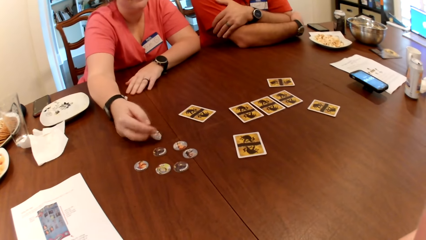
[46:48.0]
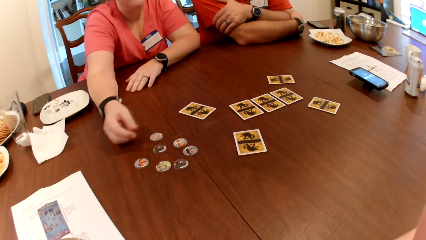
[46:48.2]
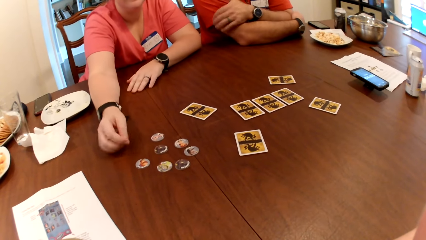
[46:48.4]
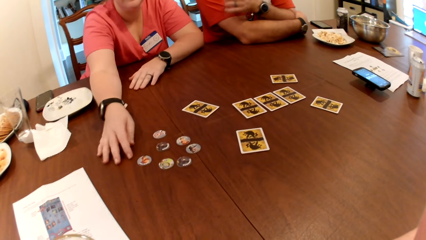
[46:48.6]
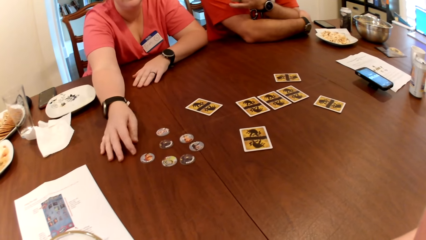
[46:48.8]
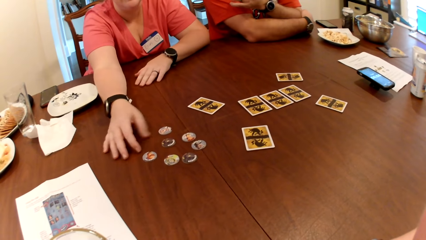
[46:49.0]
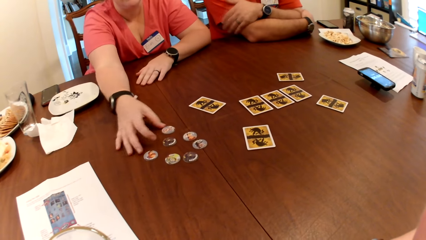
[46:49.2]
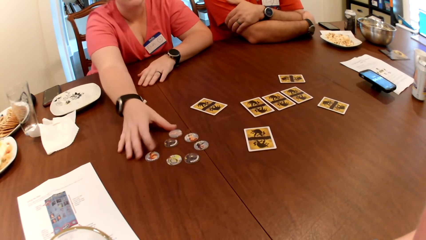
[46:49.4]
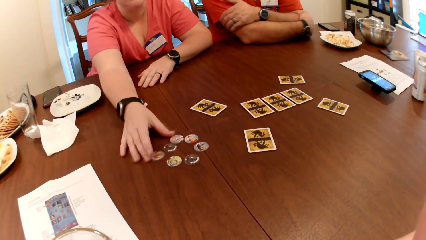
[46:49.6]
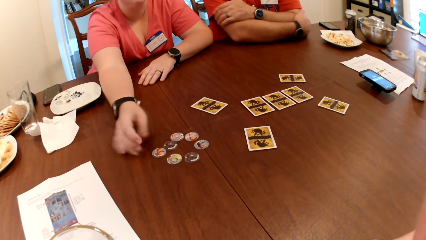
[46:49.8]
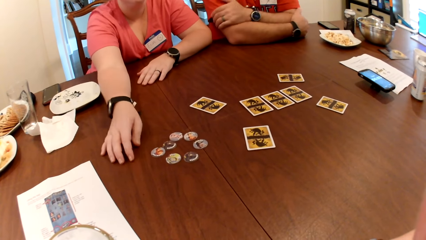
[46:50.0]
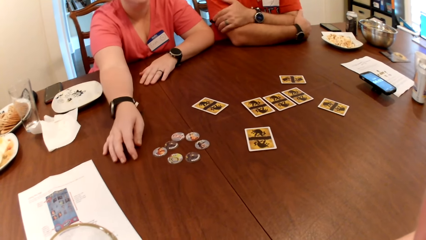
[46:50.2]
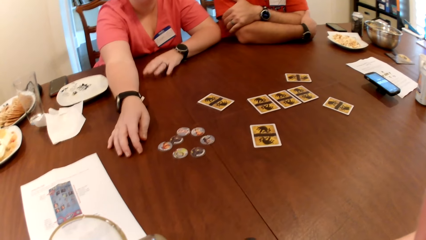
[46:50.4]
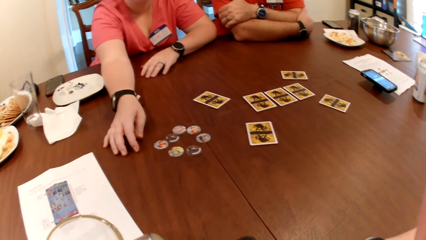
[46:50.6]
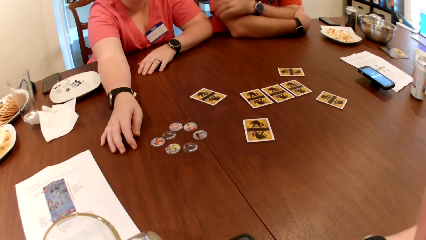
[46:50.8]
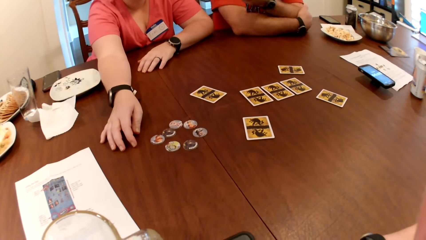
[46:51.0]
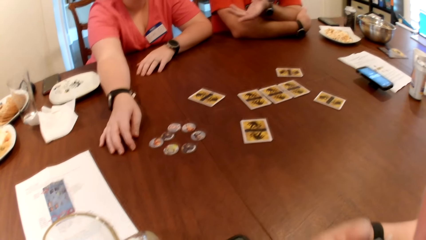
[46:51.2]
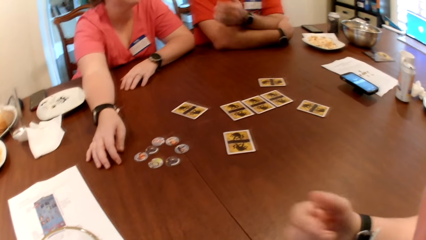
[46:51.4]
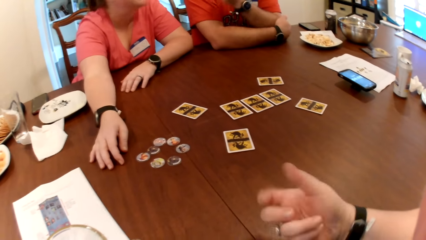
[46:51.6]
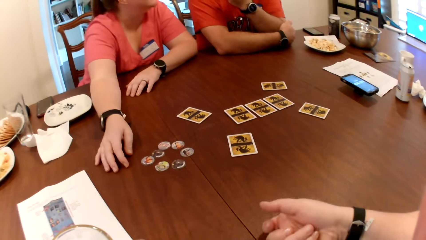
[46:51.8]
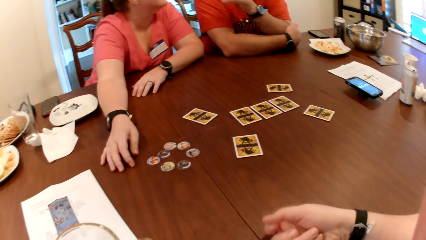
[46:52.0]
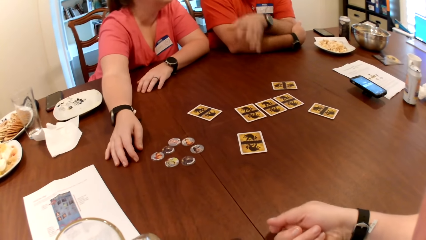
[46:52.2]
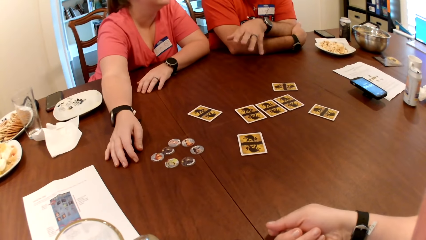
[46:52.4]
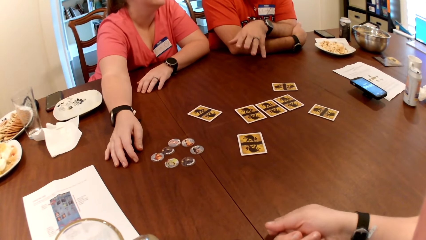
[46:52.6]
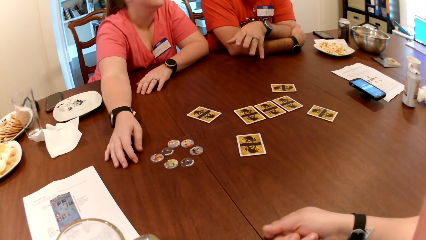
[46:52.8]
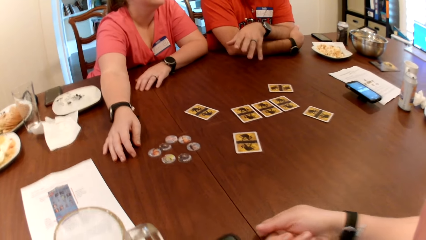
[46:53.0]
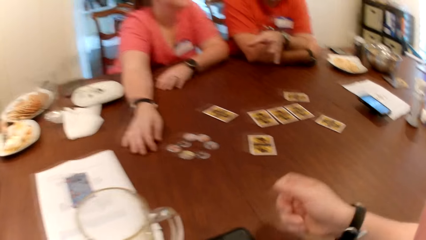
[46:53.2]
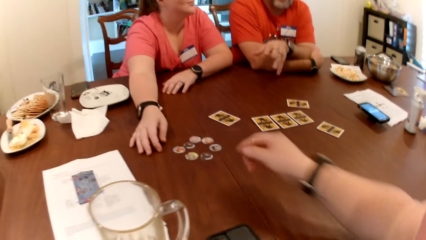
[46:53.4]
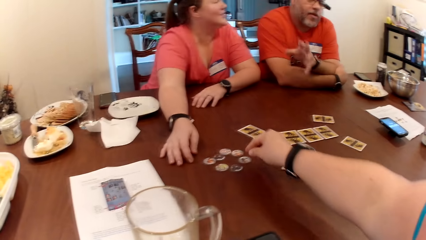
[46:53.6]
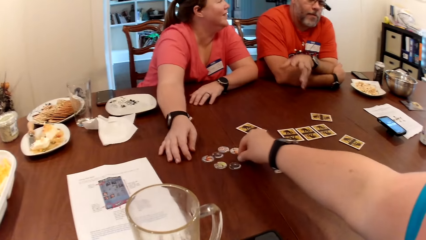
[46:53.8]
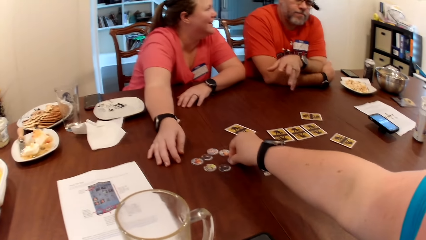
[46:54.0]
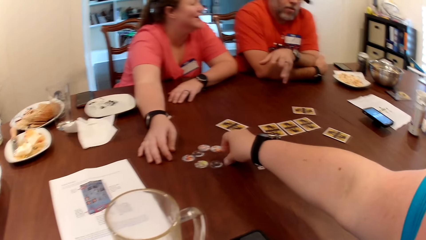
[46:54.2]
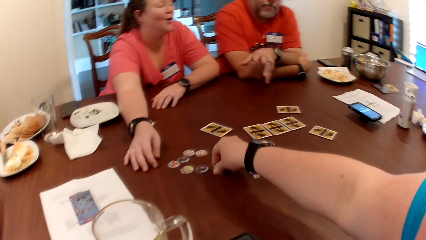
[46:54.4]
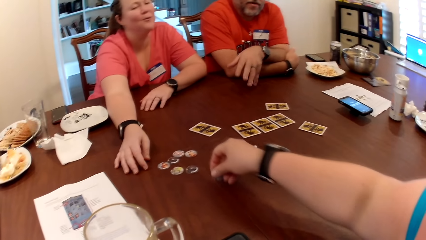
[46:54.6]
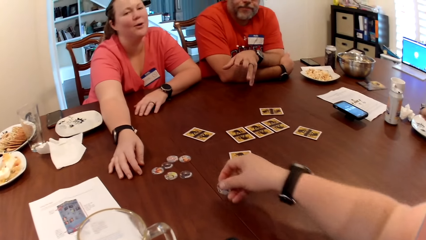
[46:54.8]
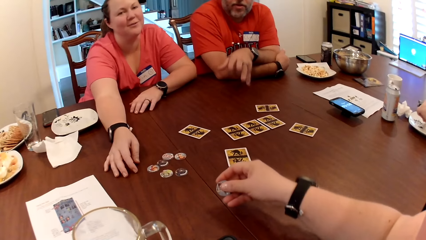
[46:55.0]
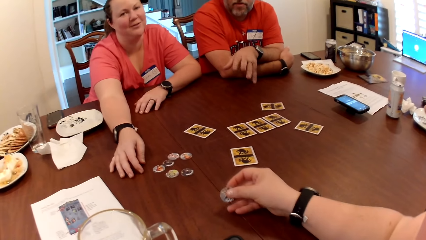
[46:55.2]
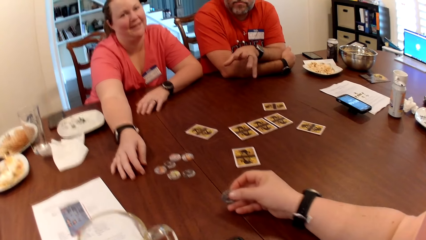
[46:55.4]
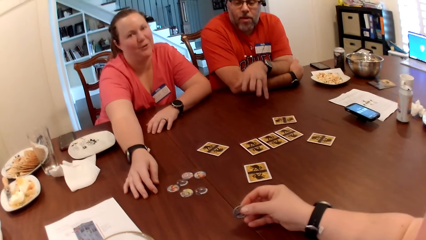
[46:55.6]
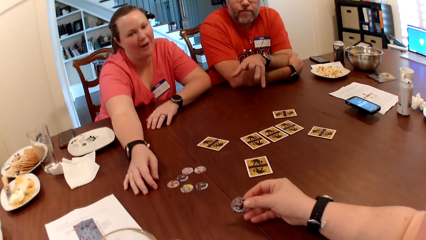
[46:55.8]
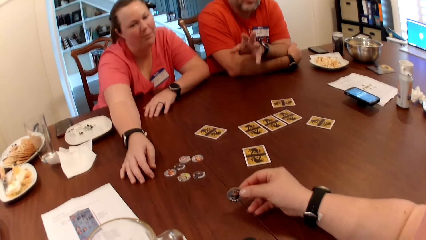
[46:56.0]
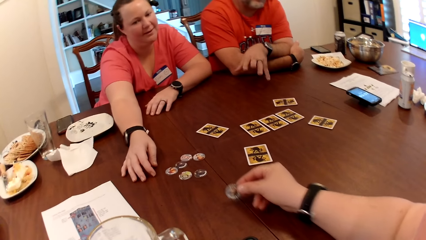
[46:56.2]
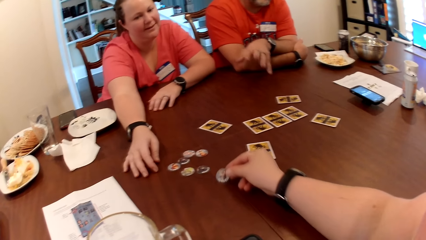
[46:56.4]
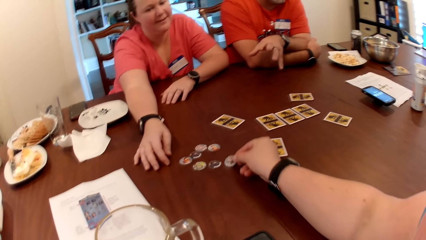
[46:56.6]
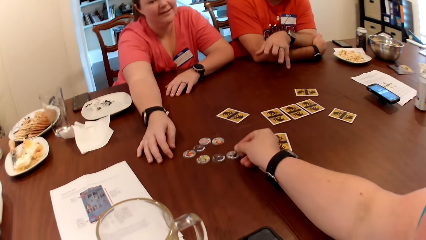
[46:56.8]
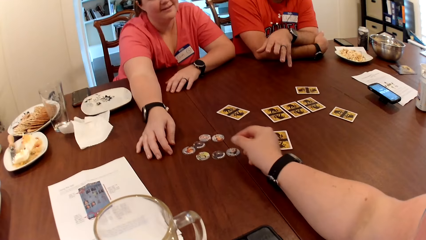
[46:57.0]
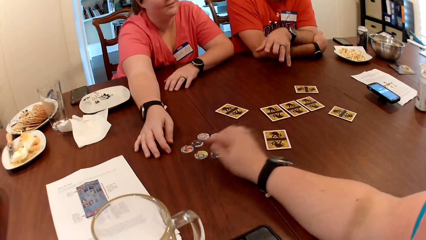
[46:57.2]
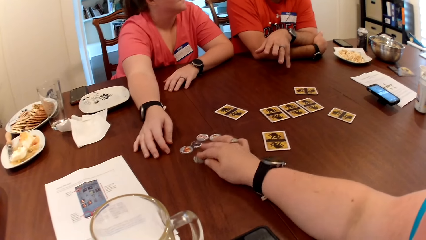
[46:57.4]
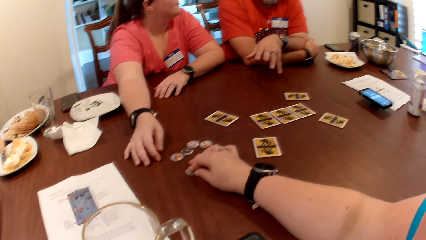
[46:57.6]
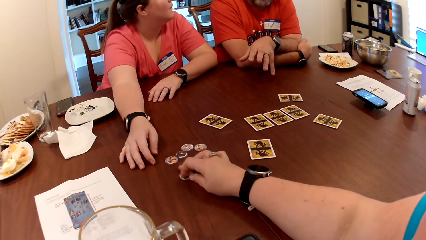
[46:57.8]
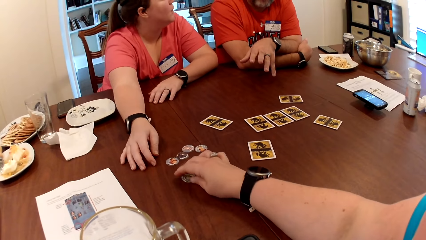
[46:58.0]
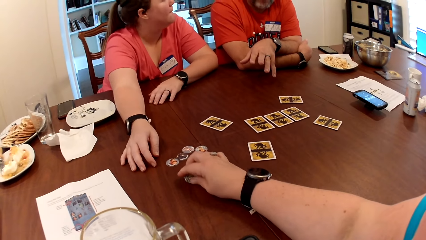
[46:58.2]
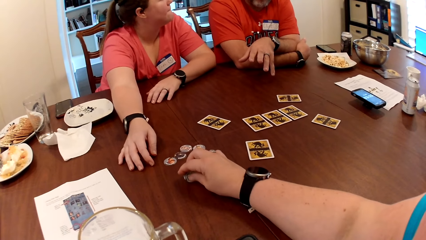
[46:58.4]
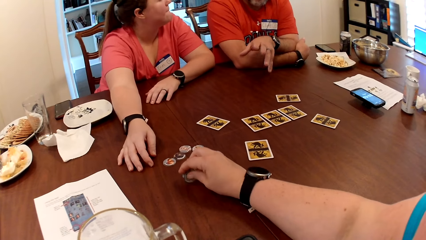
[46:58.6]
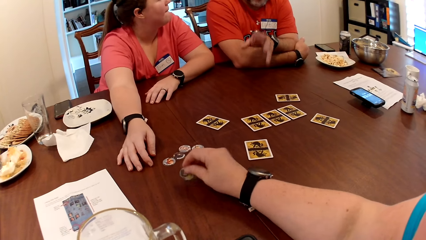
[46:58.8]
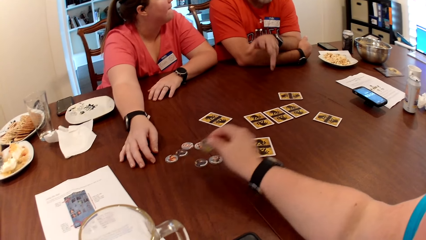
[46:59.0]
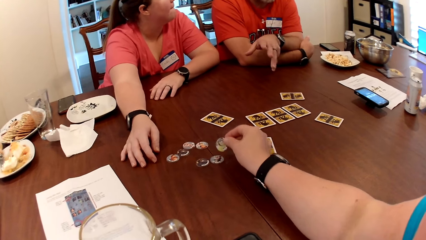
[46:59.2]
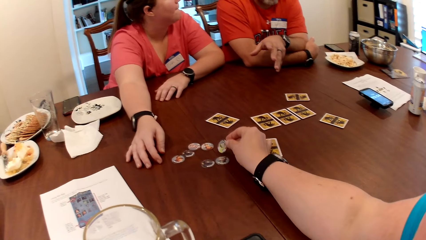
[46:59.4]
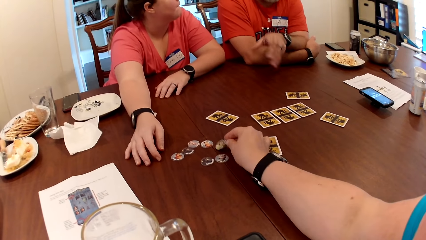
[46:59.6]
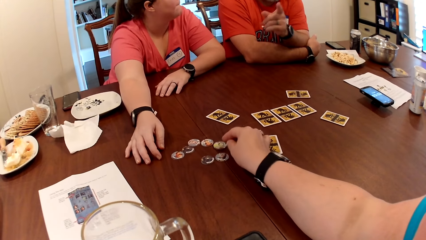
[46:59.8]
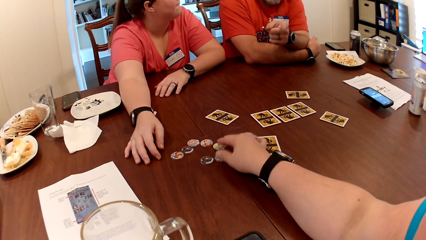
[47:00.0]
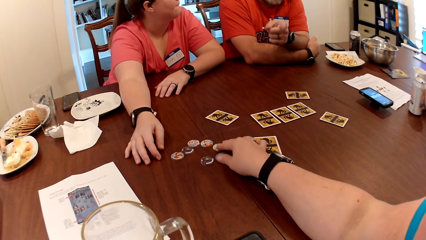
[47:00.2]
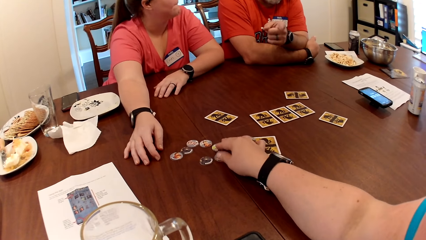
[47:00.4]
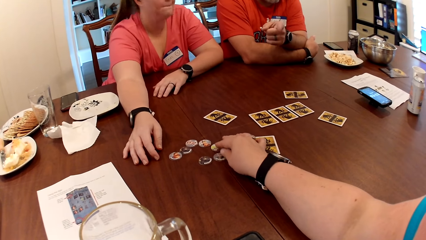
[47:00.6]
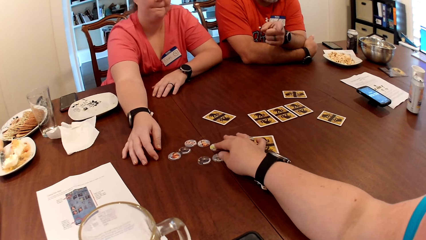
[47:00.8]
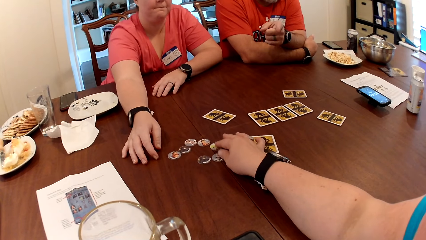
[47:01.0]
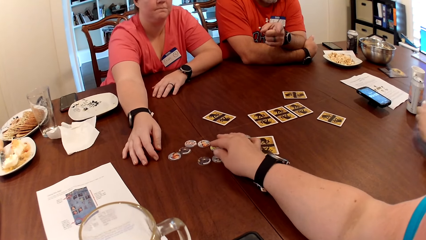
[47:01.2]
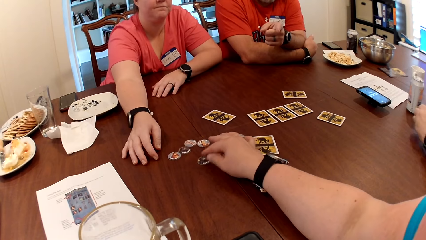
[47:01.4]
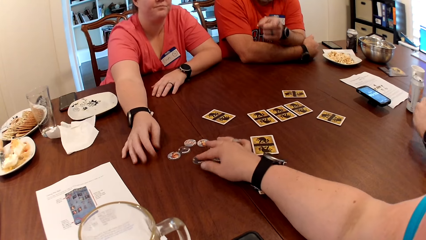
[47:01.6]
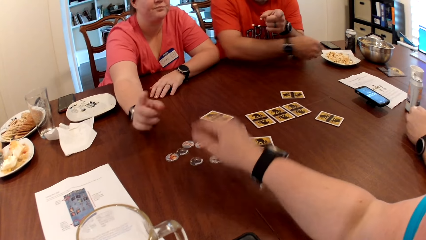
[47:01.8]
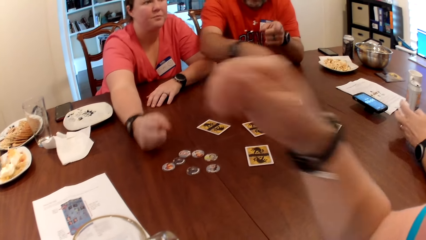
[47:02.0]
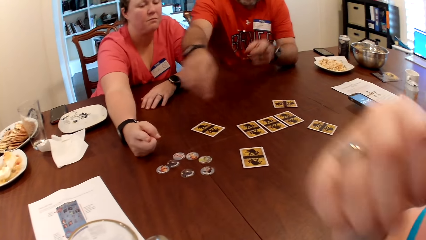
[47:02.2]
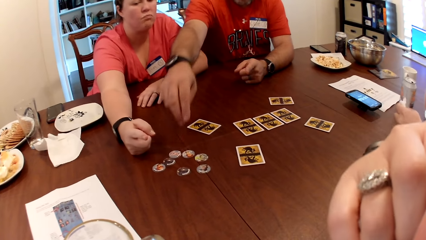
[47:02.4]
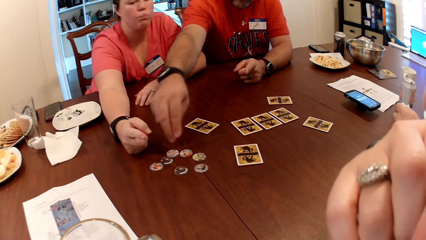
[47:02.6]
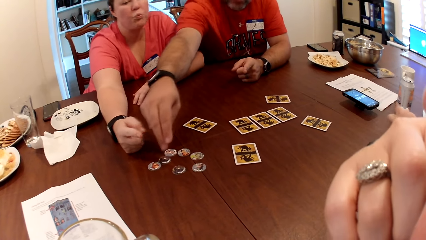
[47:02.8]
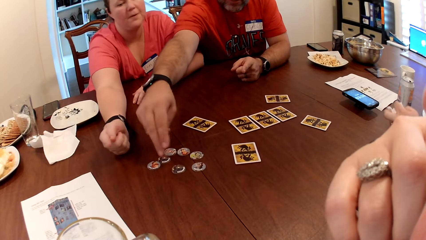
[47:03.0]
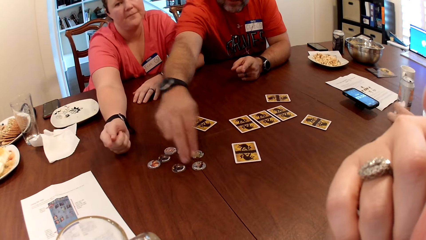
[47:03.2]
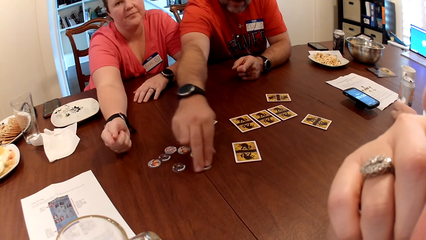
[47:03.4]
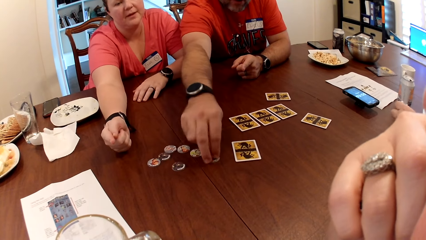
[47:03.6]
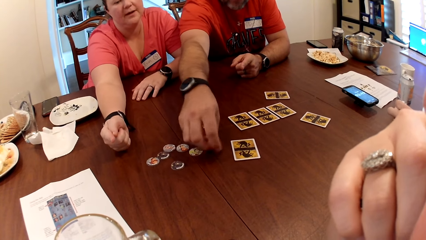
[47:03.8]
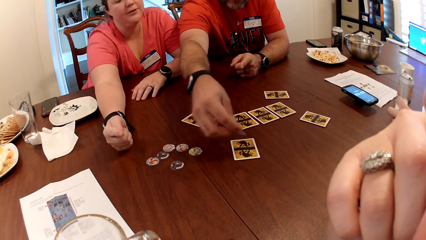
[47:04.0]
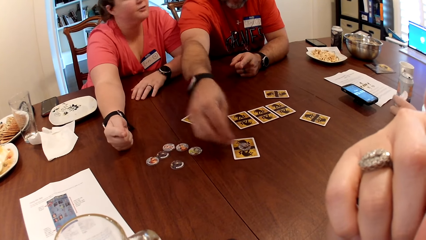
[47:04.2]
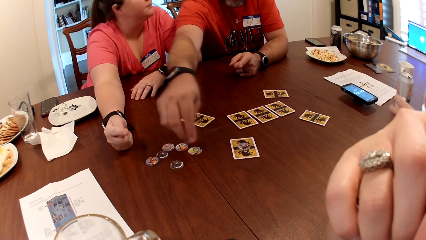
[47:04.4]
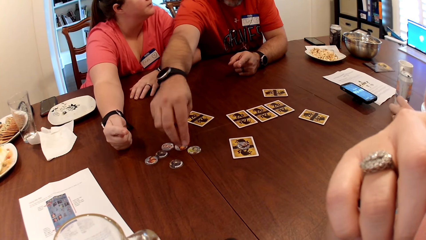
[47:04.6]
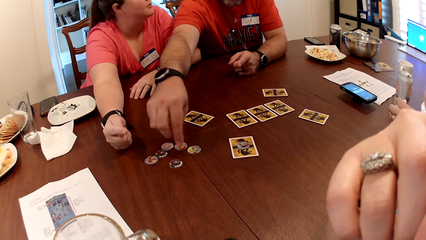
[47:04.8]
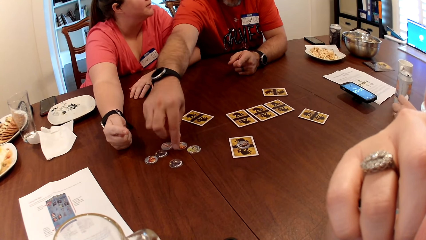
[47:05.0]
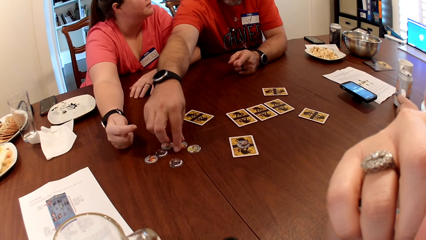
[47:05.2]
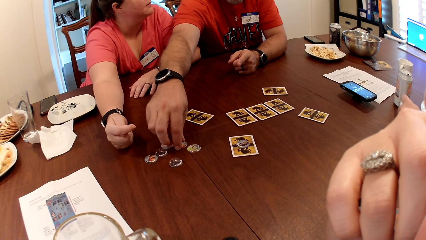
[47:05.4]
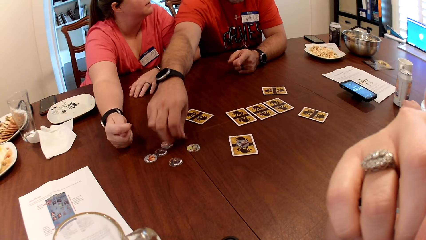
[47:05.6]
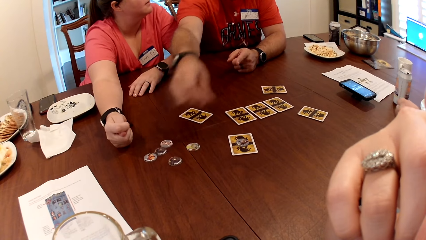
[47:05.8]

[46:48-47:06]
The first man converses with all. The camera wearer picks the coin from the table with her right hand and drops the coin on the table with her right hand. She moves a coin on the table with her right hand, picks the coin from the table with her right hand and drops the coin on the table with her right hand. The first man picks the coin from the table with his right hand and drops the coin on the card with his right hand.
